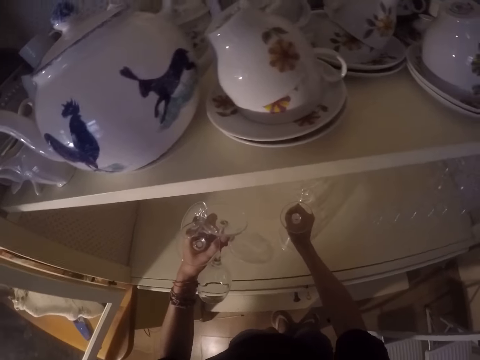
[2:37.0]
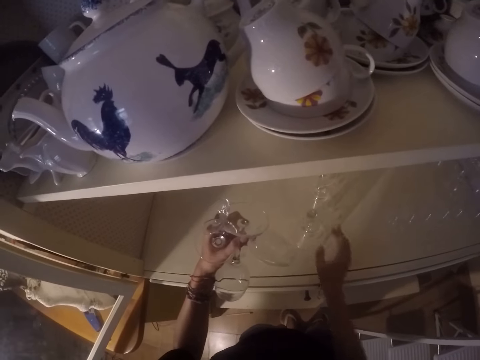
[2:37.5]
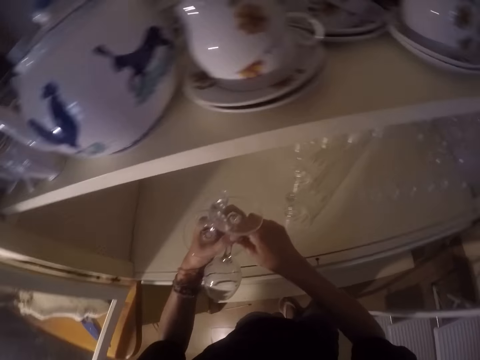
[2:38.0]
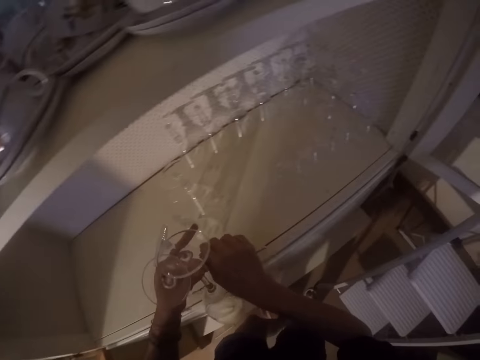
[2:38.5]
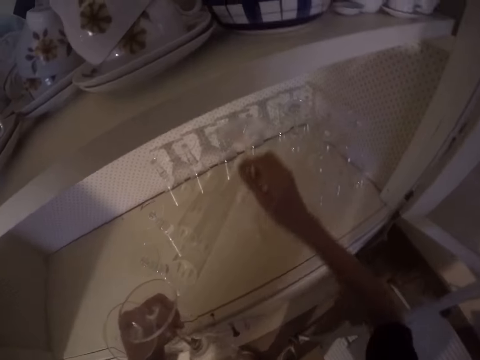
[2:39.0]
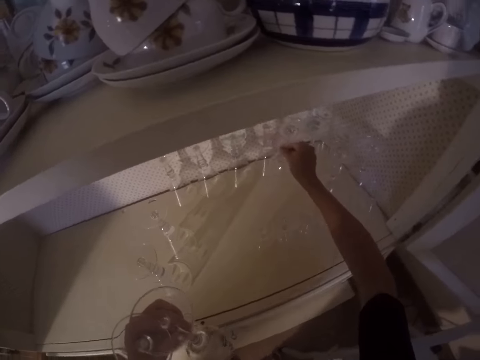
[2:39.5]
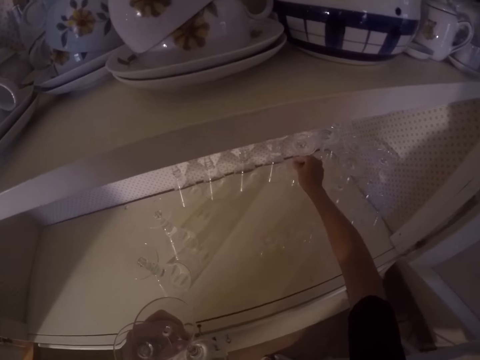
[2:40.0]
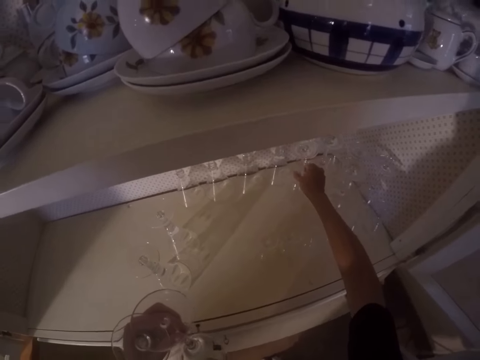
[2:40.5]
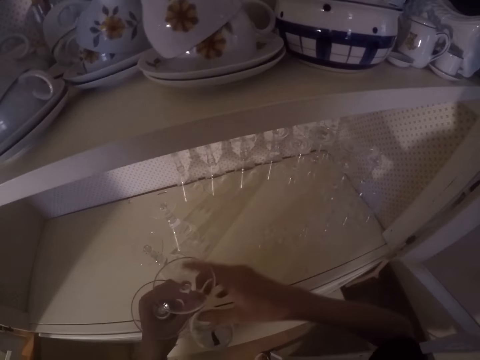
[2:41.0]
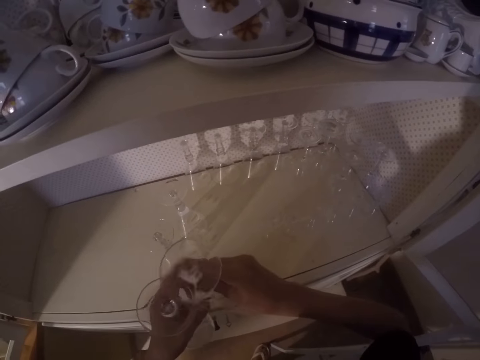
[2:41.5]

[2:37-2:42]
The camera wearer puts glasses on the cabinet.

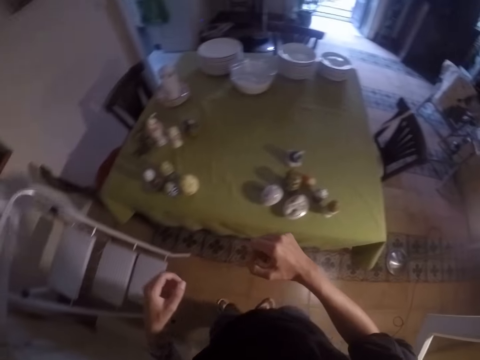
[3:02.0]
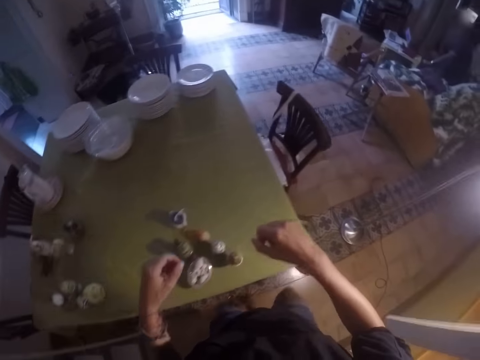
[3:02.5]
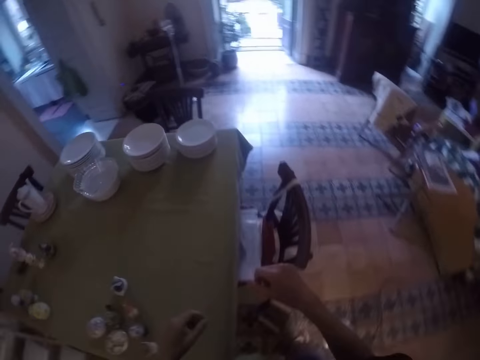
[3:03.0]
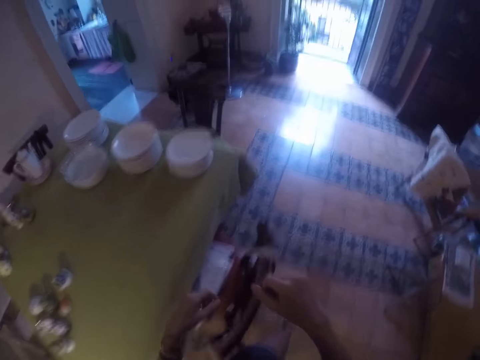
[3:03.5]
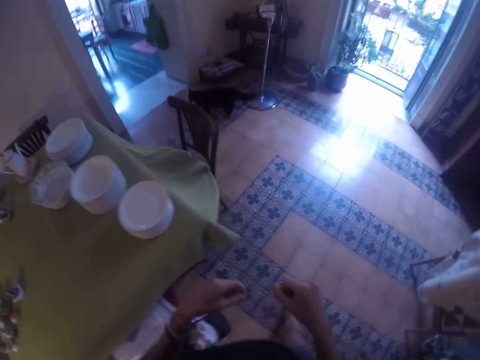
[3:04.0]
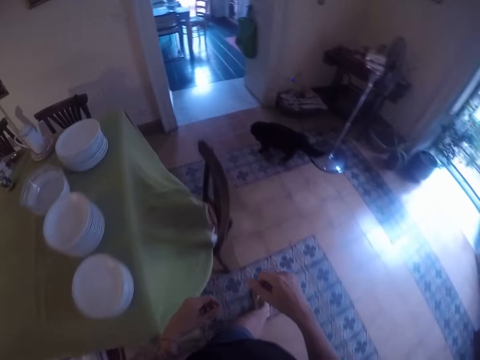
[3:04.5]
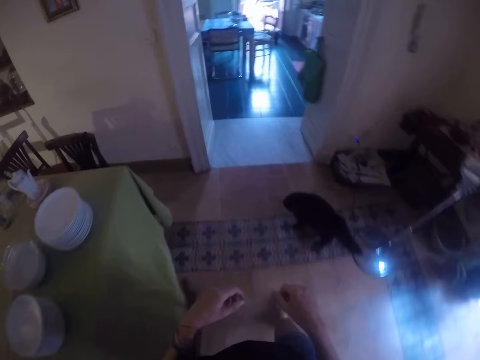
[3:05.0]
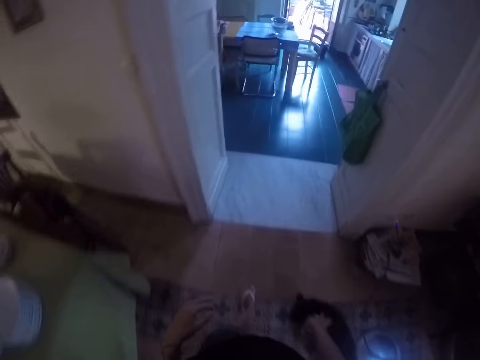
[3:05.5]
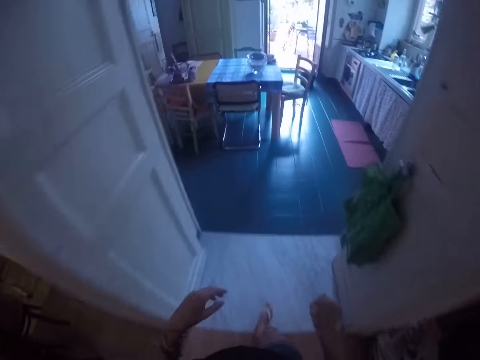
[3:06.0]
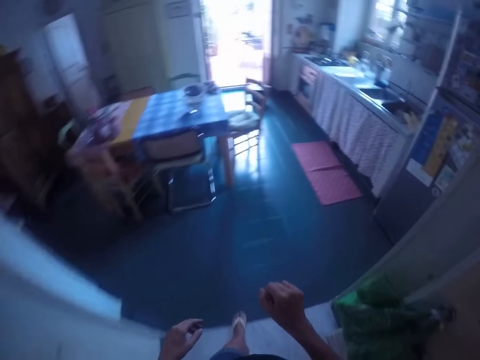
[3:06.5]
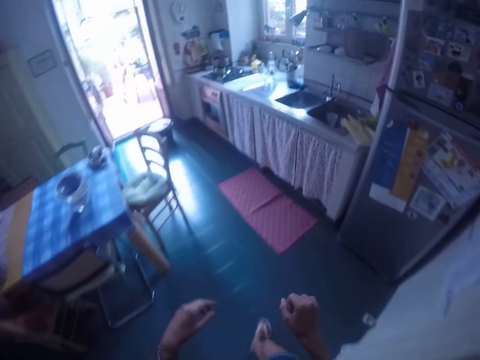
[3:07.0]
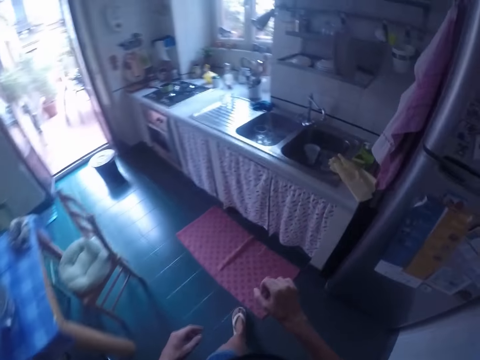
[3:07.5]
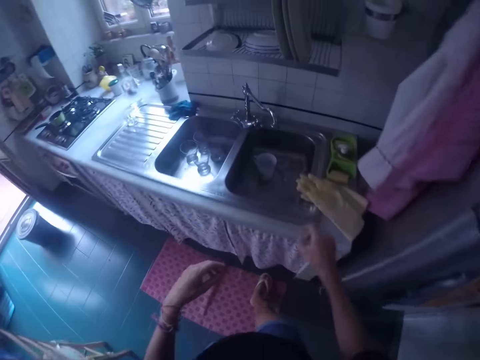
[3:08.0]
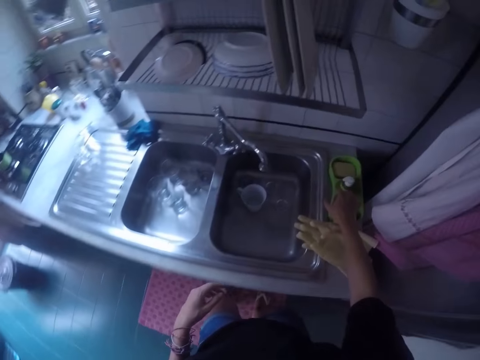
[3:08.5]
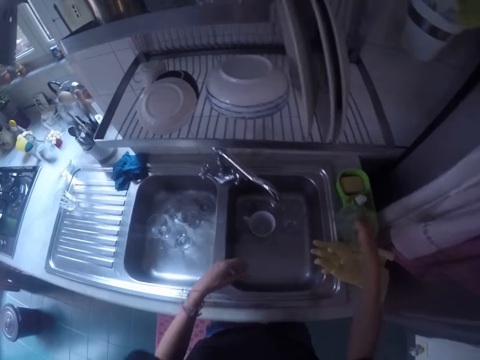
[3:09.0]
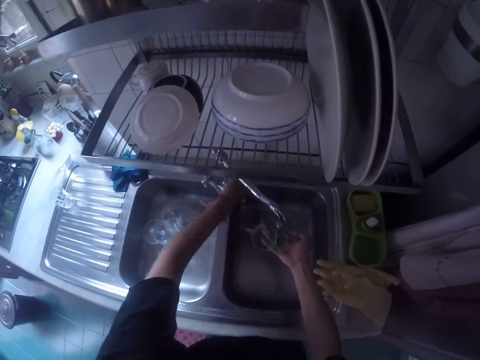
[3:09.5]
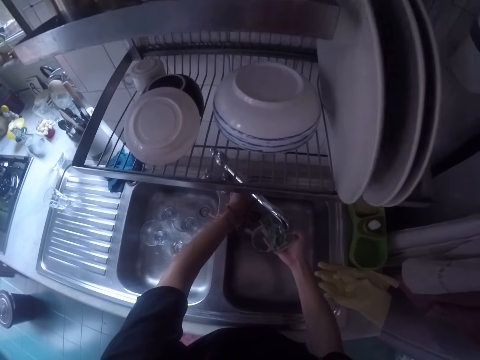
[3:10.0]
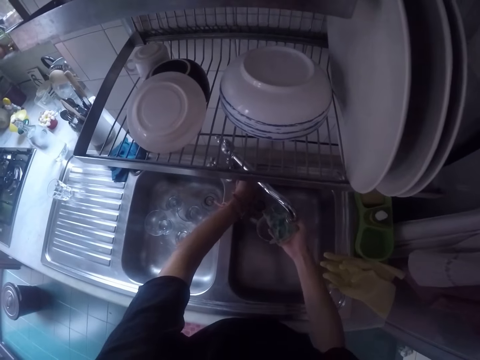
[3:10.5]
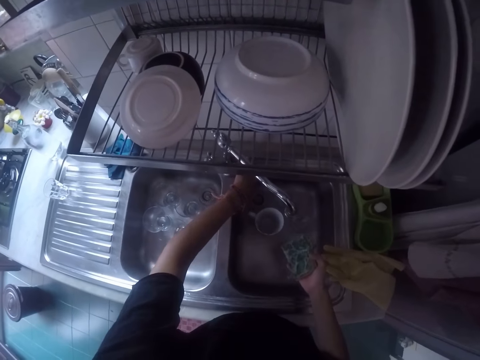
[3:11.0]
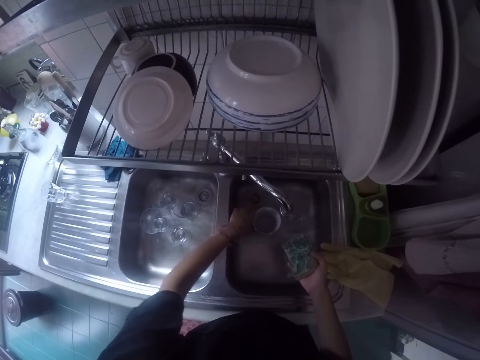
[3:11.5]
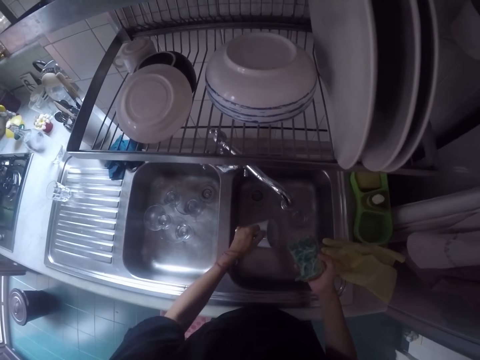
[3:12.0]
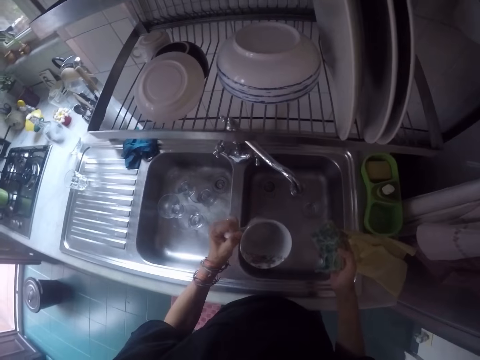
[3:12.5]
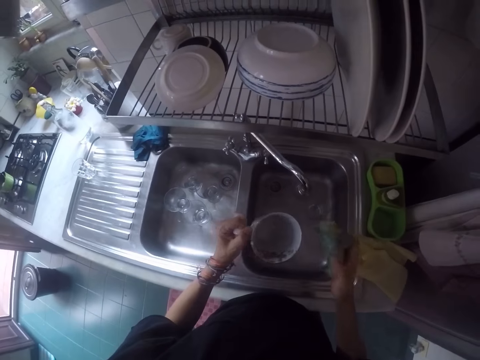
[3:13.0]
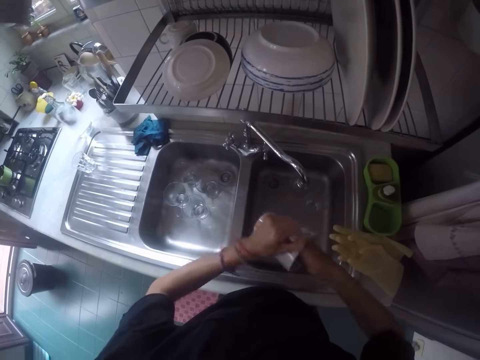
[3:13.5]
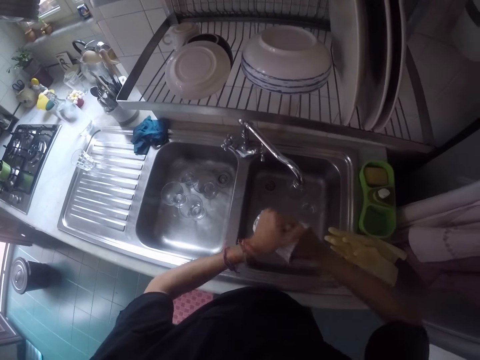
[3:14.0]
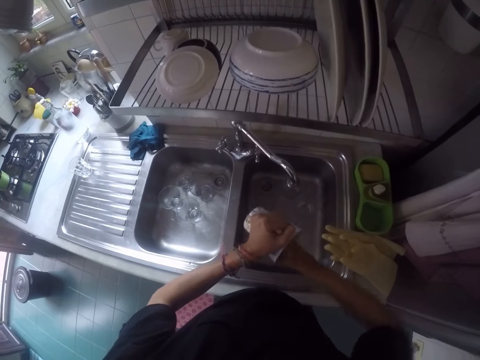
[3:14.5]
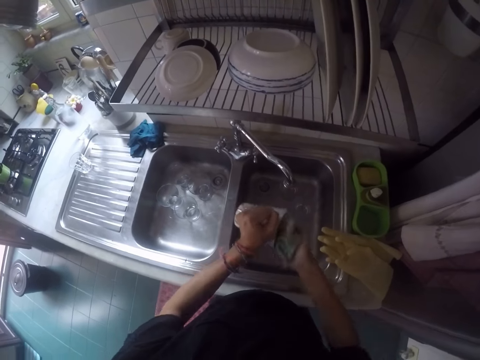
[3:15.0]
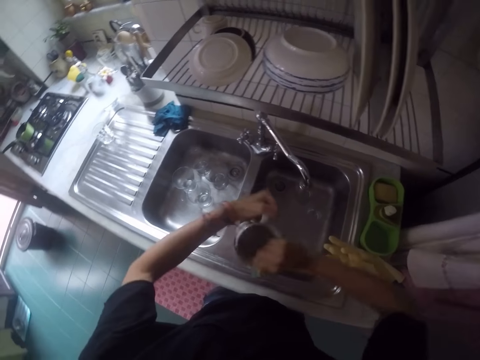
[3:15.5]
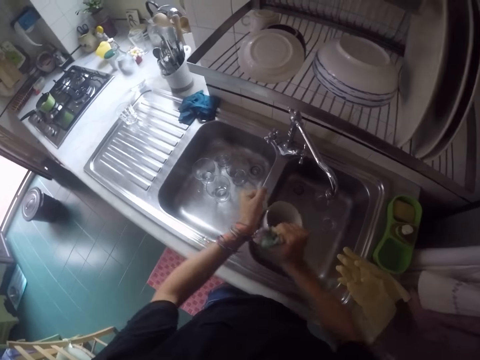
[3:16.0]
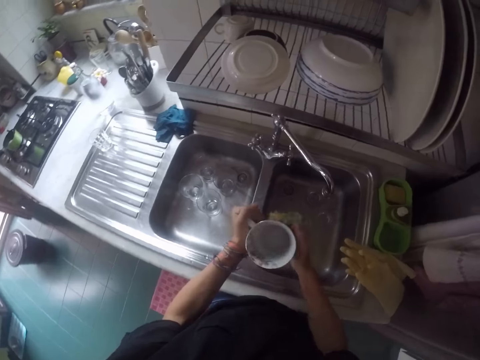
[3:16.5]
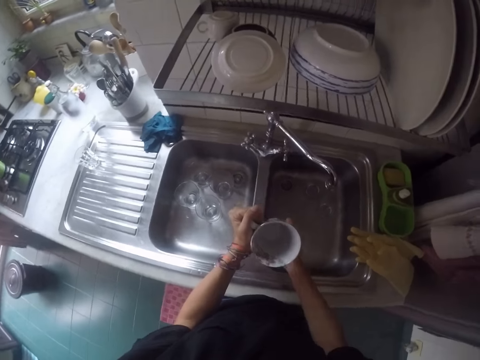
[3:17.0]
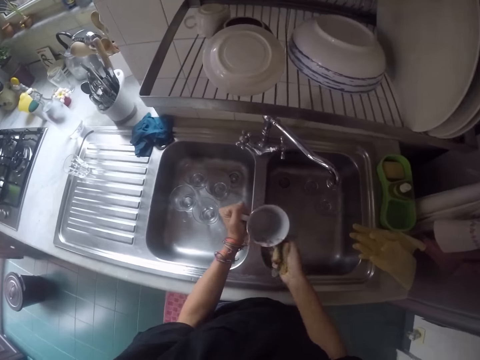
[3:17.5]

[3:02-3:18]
The camera wearer walks around the room. They pick up a scouring pad. They pick up a mug. They clean the mug.

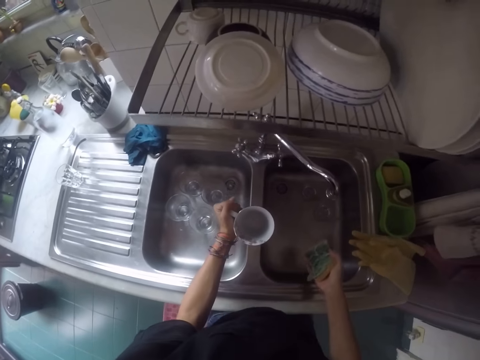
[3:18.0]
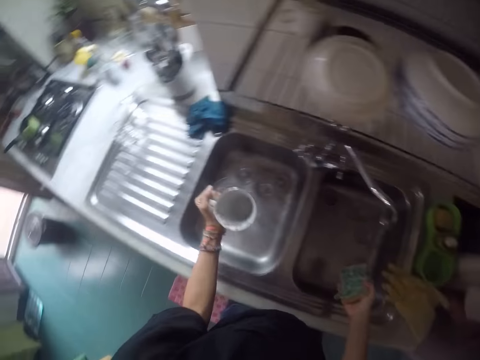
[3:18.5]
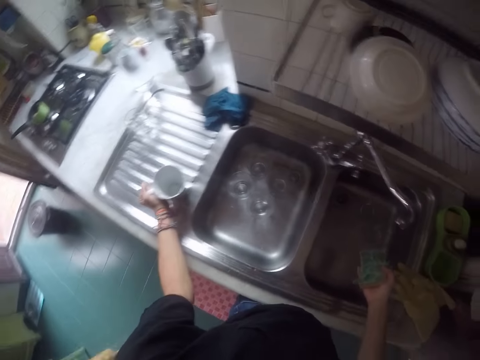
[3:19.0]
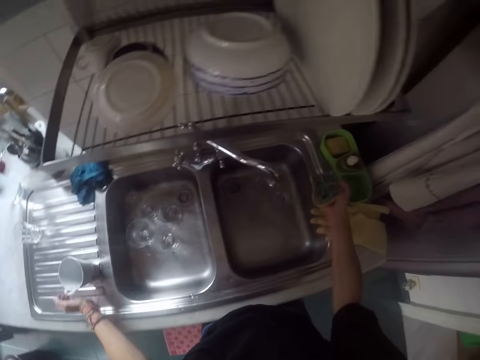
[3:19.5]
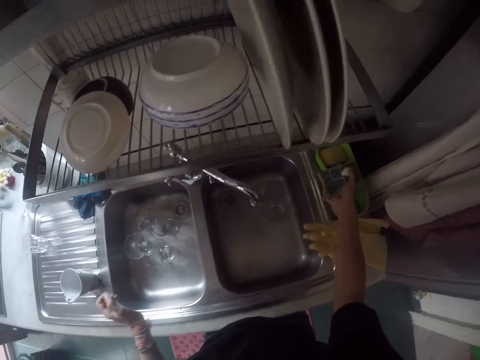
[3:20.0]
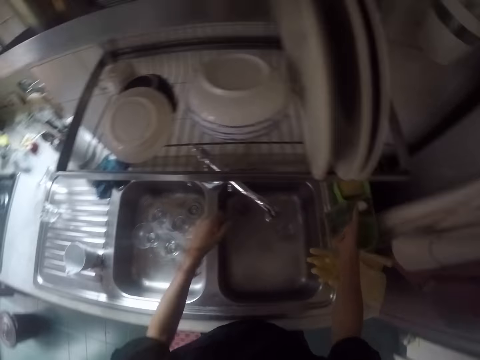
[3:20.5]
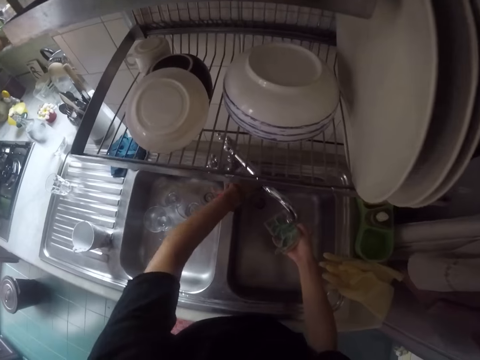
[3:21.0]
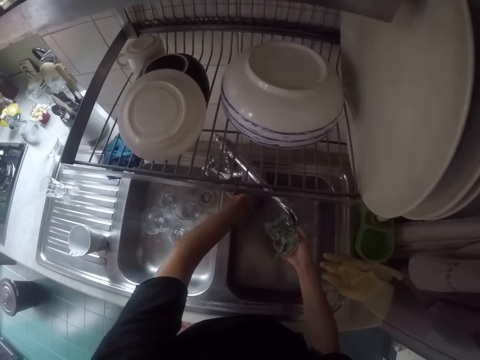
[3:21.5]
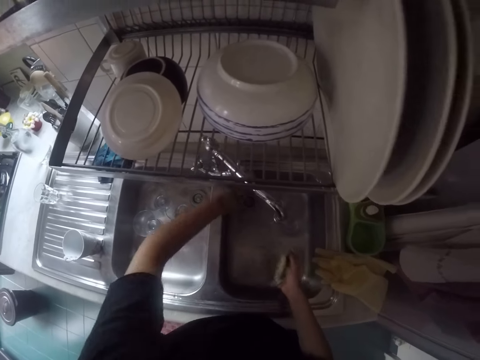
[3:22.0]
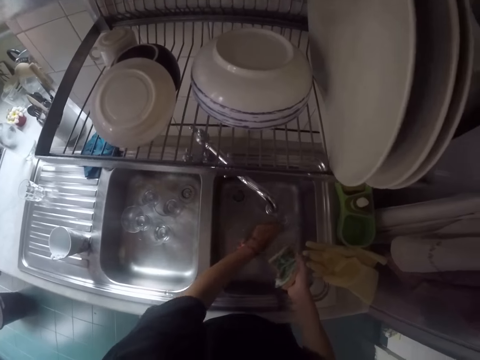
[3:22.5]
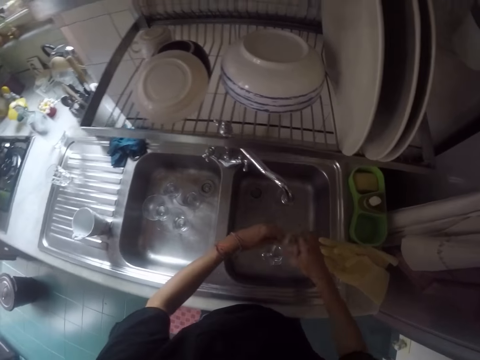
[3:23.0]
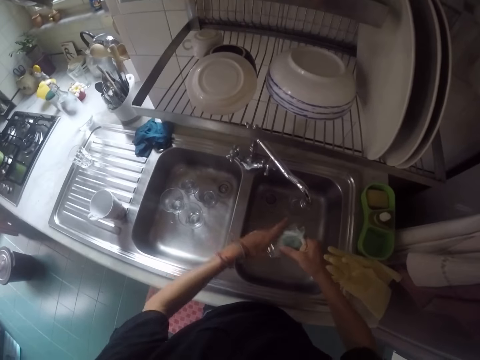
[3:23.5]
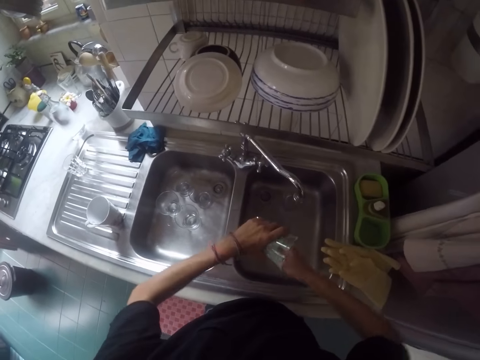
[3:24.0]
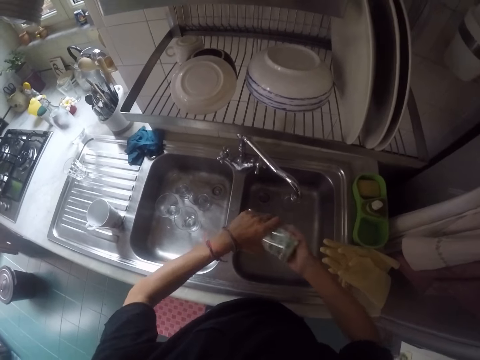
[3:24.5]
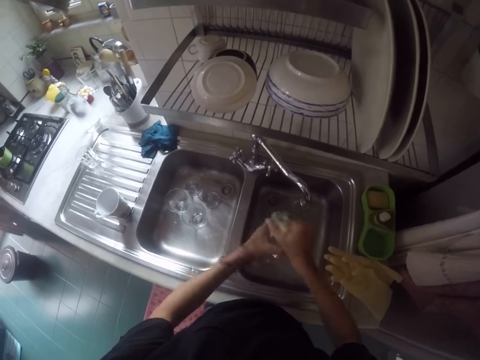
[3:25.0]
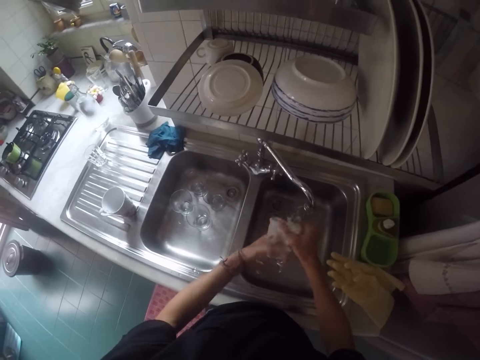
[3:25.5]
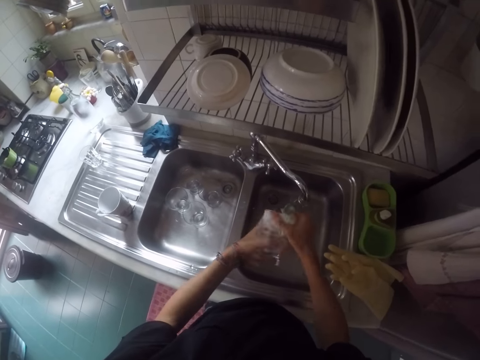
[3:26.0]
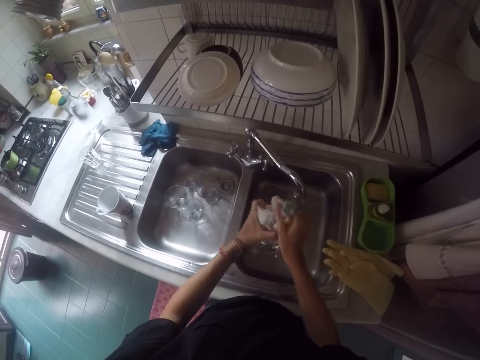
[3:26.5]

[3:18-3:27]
The camera wearer picks up a scouring pad. They wash the scouring pad. They wash a glass.
